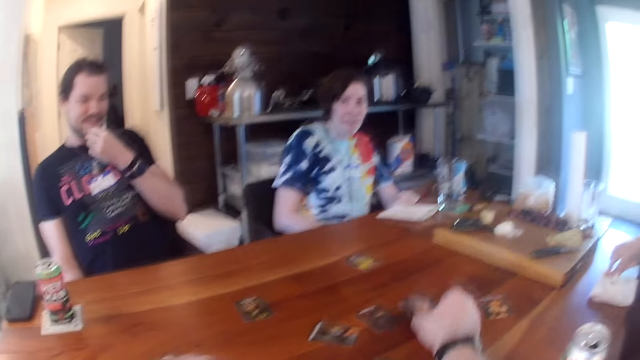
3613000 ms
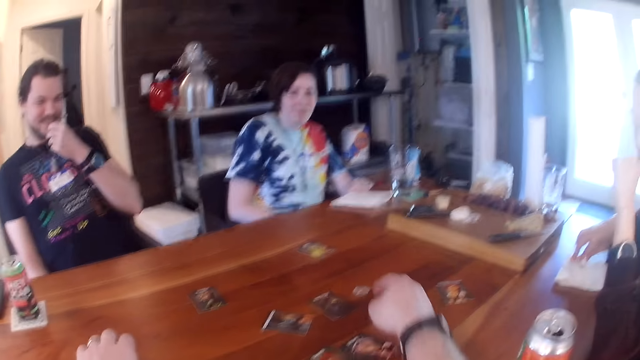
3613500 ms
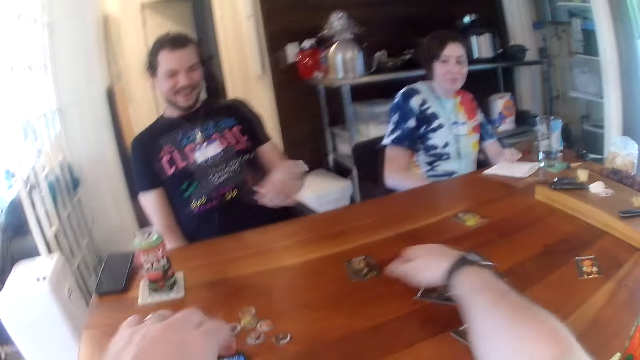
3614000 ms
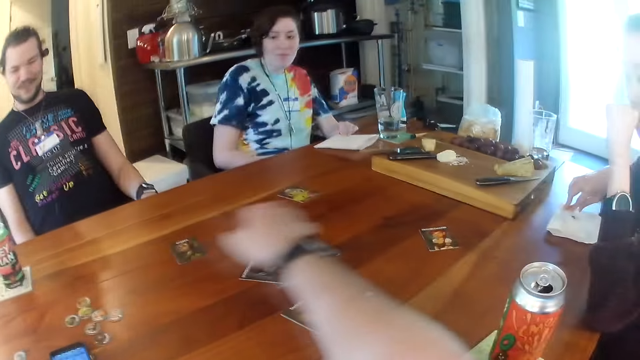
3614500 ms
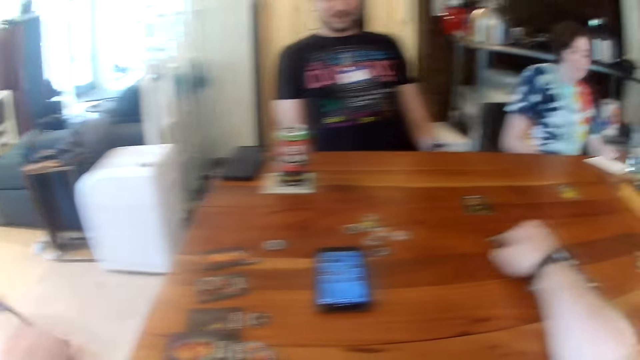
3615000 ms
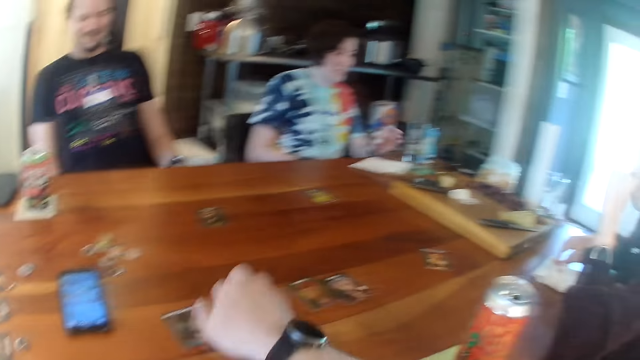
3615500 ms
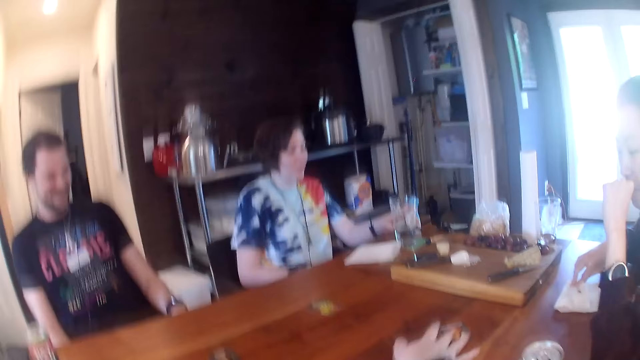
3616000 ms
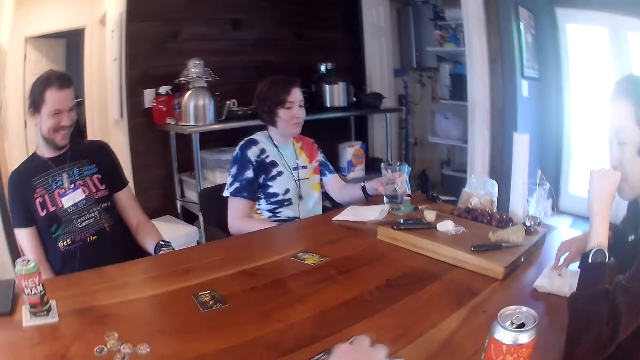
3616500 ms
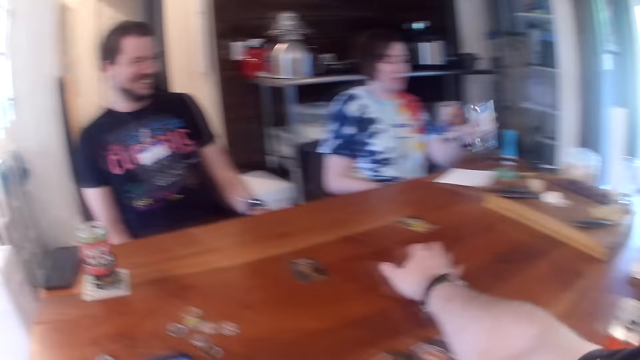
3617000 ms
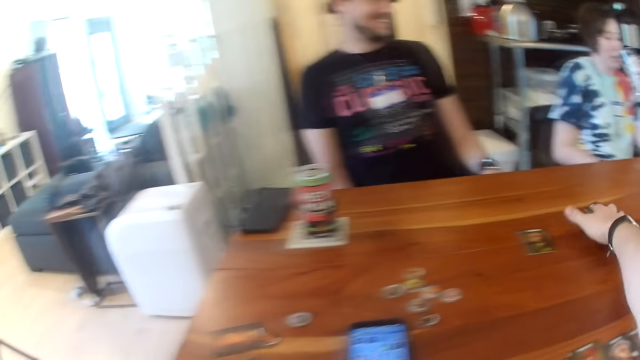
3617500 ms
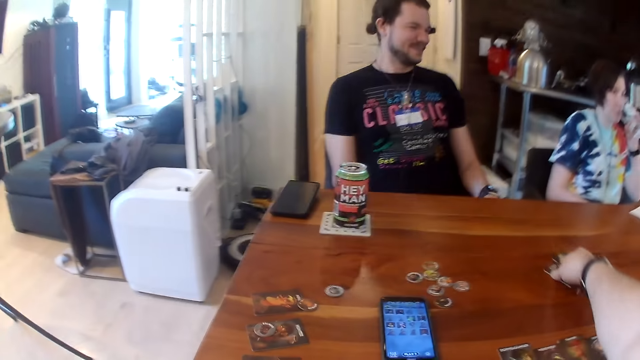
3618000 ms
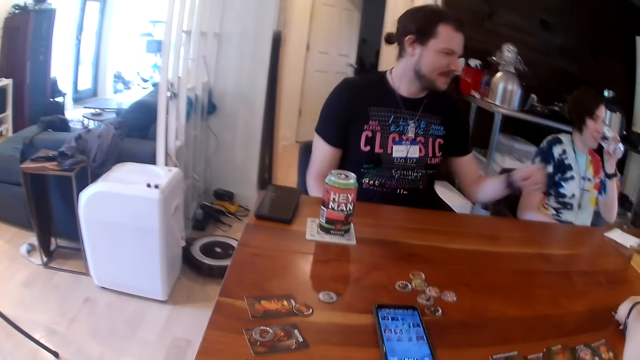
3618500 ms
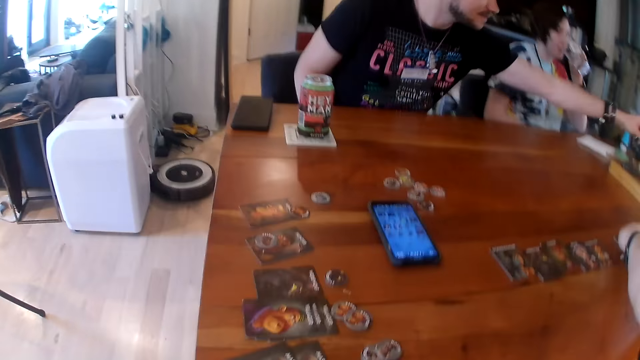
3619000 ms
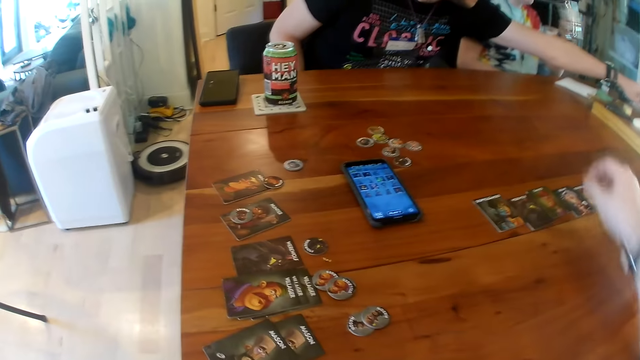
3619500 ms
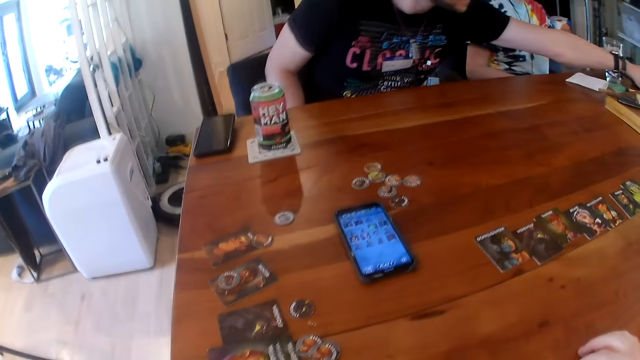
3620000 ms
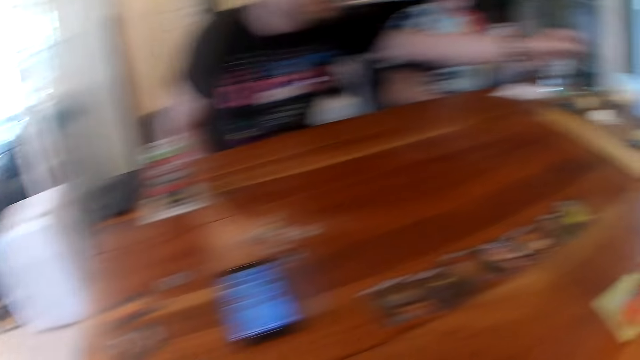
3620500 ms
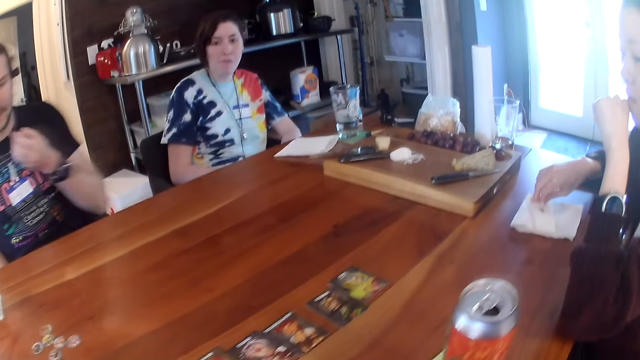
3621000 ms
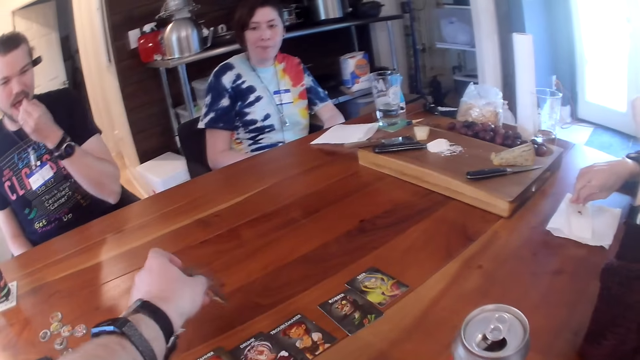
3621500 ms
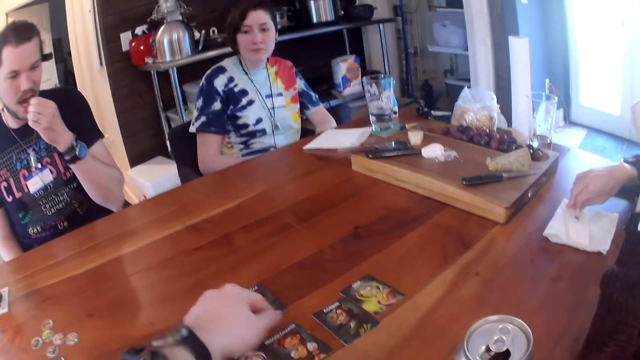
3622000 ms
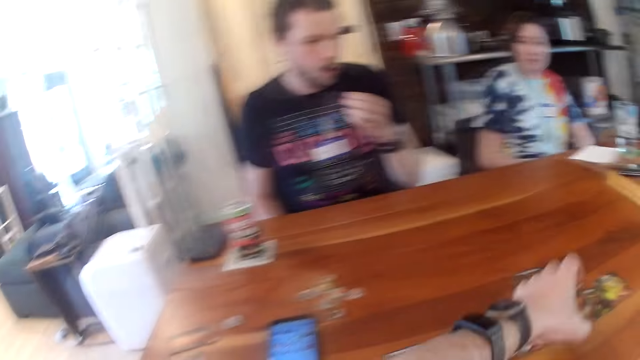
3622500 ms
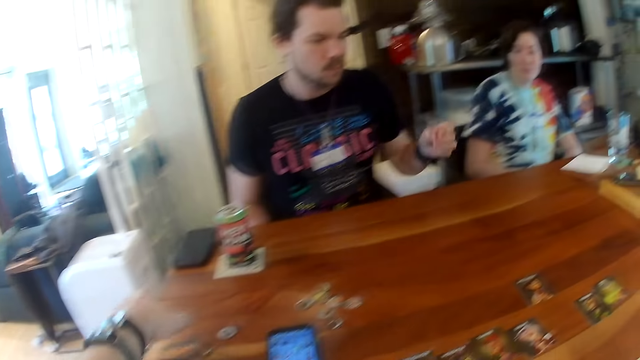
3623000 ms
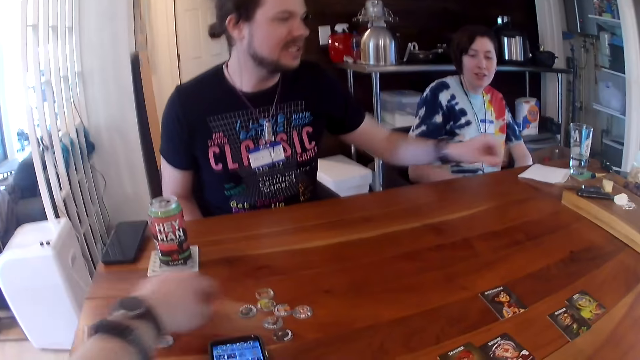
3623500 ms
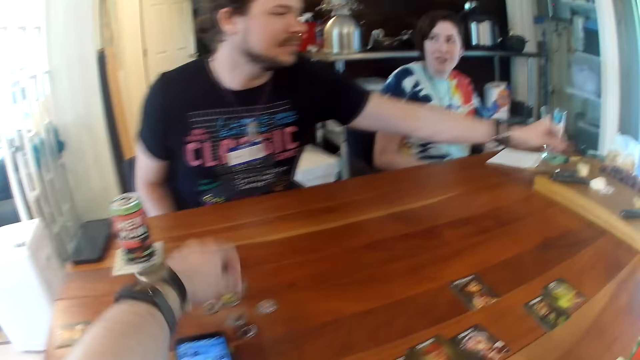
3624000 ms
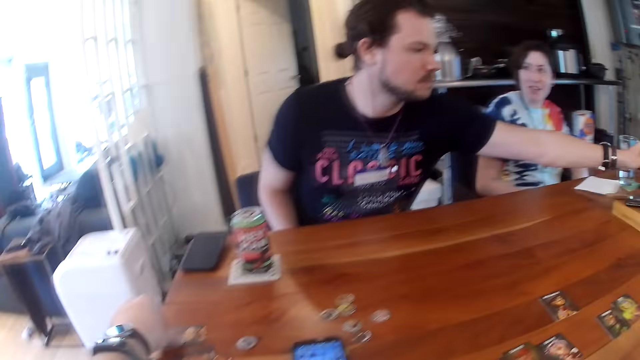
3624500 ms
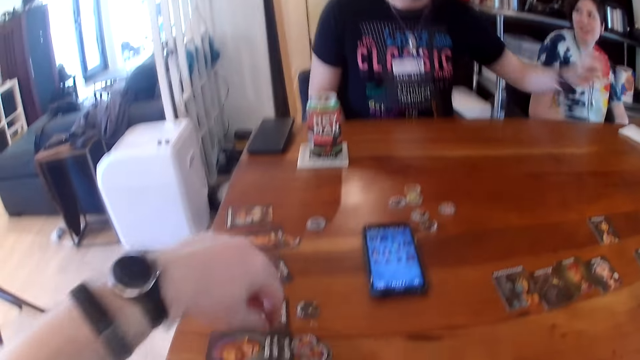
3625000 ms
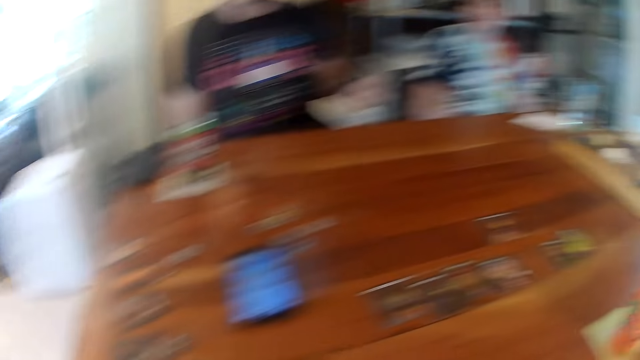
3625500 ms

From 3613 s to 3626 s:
The camera wearer moves a card on the table with his right hand. He converses to a man. The man converses to the camera wearer. The camera wearer moves a card on the table with his right hand. He moves a set of cards on the table with his right hand. A woman picks the cup of water with her left hand from the coaster on the table. She drinks from the cup of water in her left hand. The camera wearer moves a set of cards on the table with his right hand. The man picks a grape from the wooden board on the table with his left hand. The woman places the cup of water in her left hand on the coaster. The man eats the grape in his left hand. The camera wearer places a card in his left hand on the table. He picks a card from the table with his left hand. He looks at the man. He places the card in his left hand on the table. He picks a game token from the table with his left hand. The man takes food. The camera wearer places the game token in his left hand on the card.

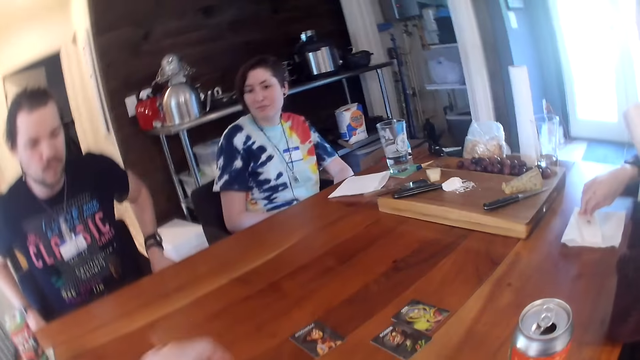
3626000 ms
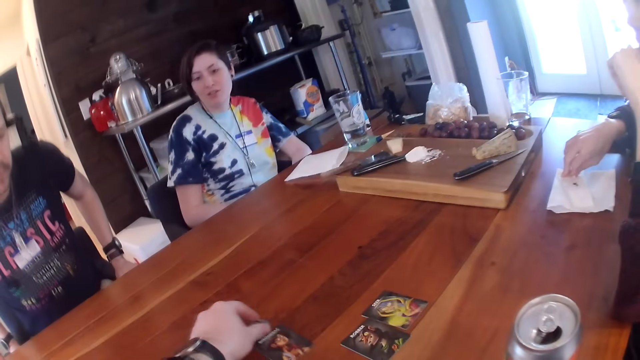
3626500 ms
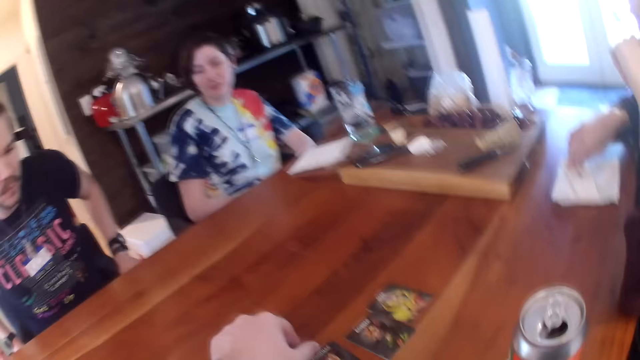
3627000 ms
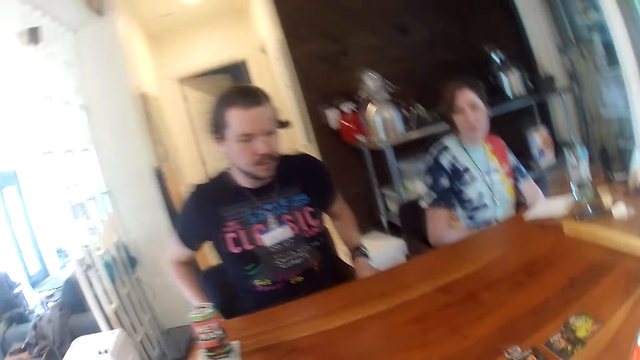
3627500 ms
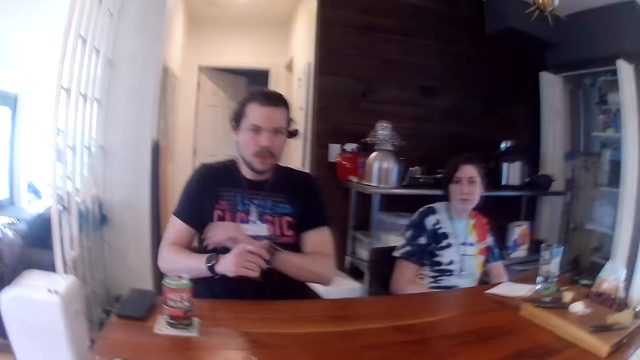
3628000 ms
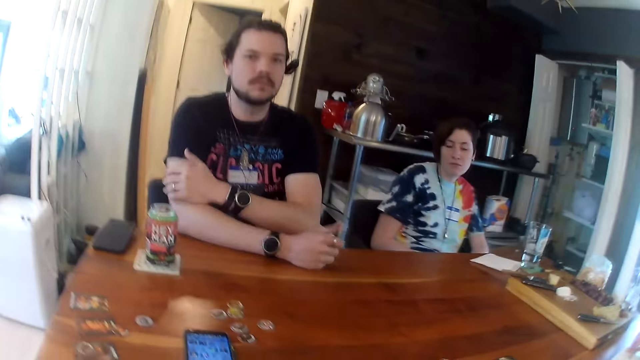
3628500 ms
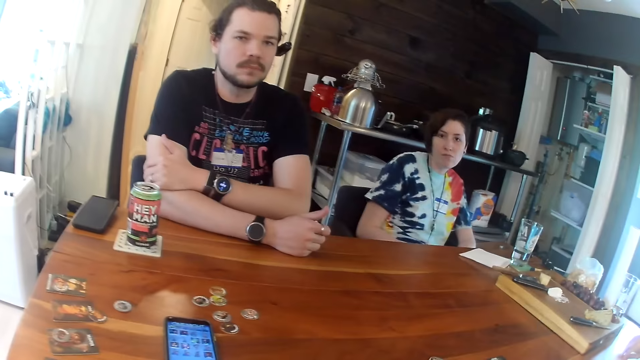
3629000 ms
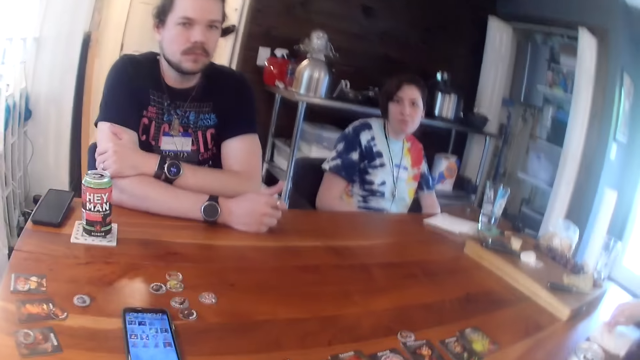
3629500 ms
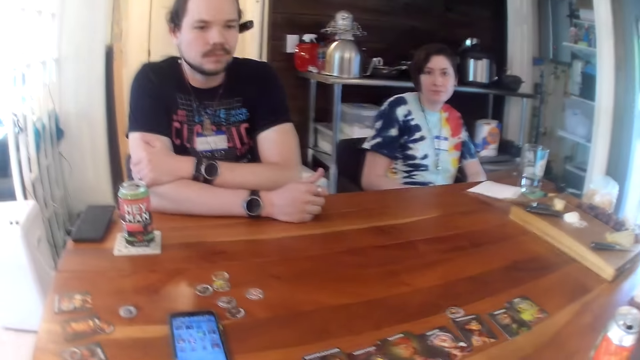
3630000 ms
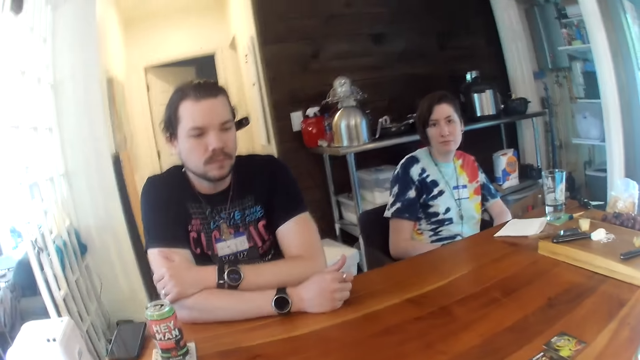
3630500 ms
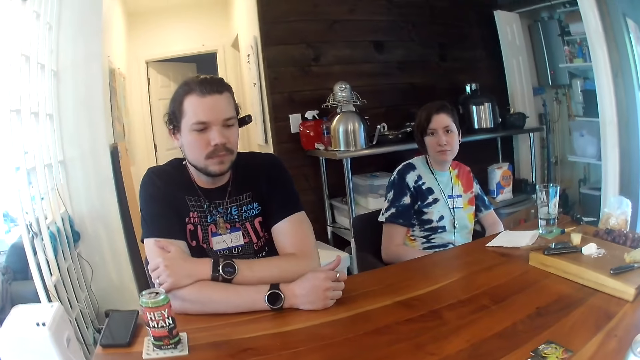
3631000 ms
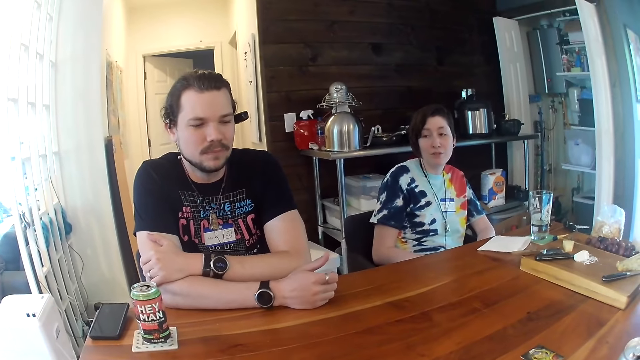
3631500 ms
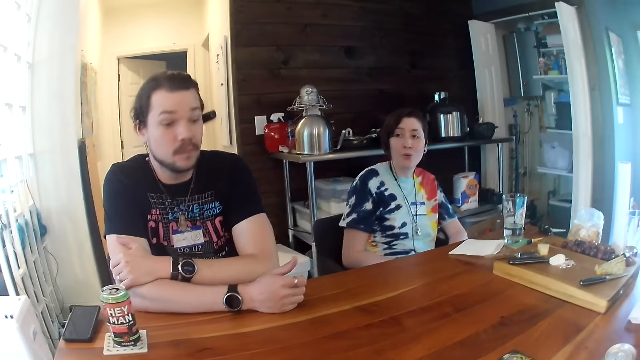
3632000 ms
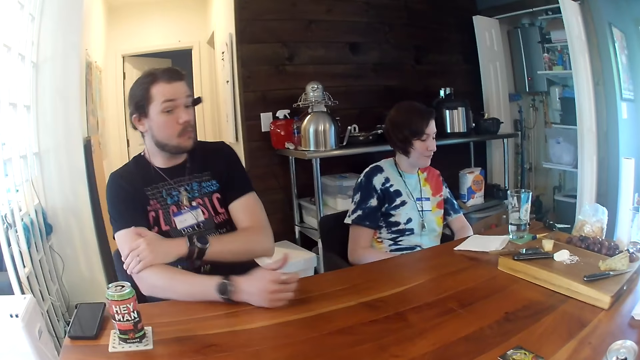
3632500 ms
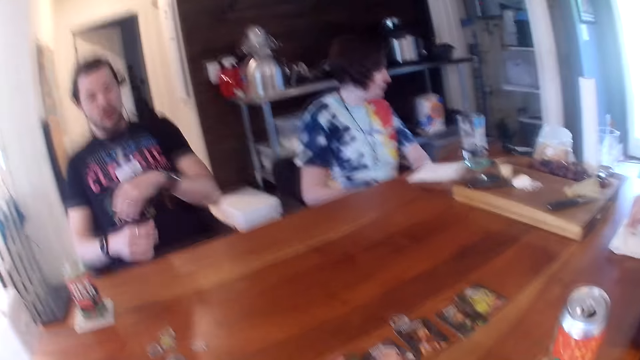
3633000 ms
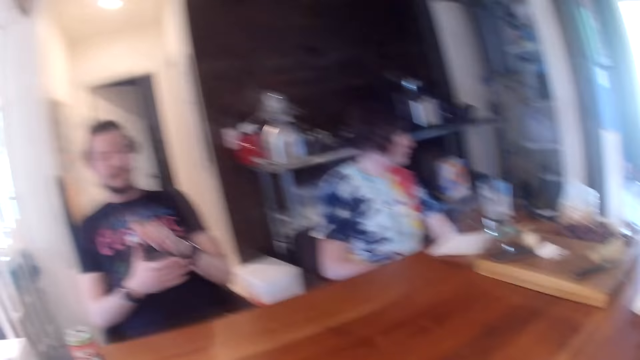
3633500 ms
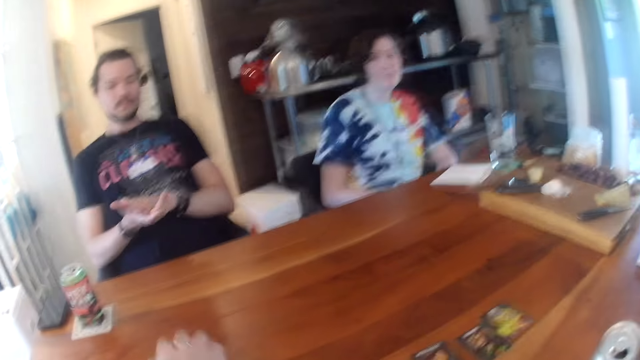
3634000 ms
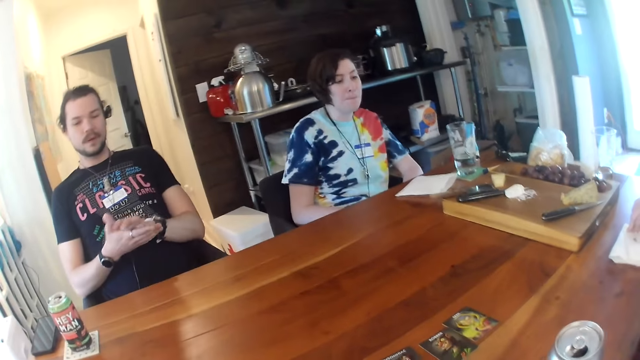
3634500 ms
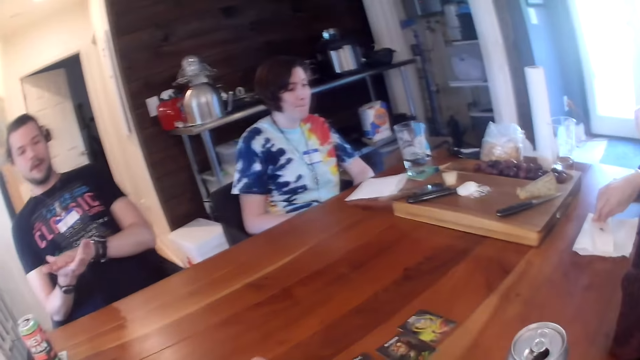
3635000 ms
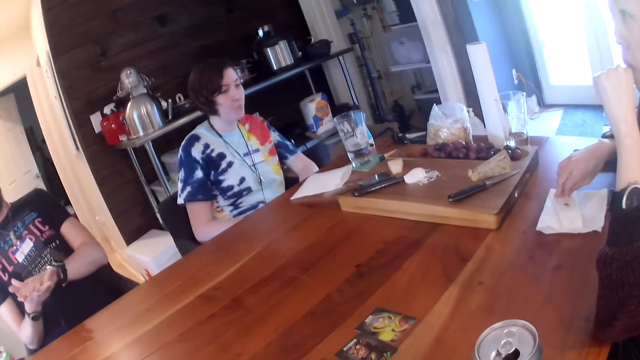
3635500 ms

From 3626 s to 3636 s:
The camera wearer converses to the colleagues. He moves a card with a game token in his left hand. He arranges the cards on the table. A man holds hands on the table. The man looks at the camera wearer. The camera wearer looks at the colleagues. The man moves from the table. The camera wearer converses to the colleagues. A woman looks at the man.
